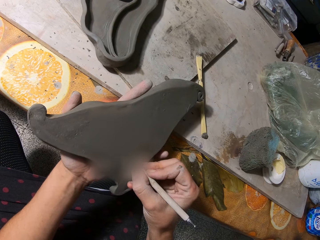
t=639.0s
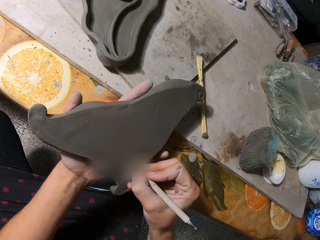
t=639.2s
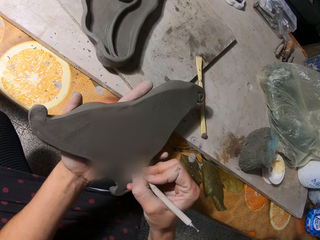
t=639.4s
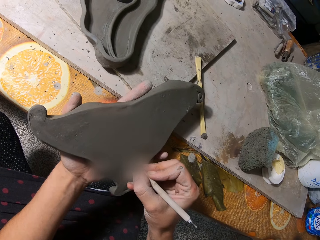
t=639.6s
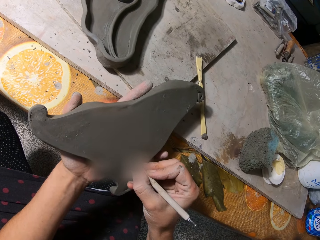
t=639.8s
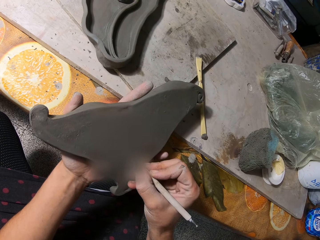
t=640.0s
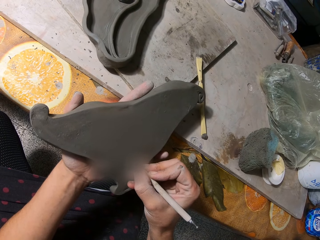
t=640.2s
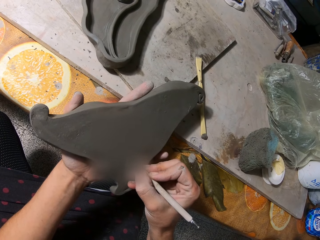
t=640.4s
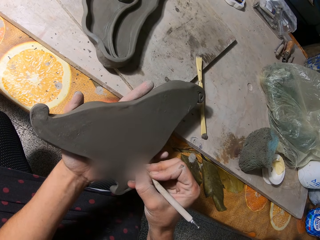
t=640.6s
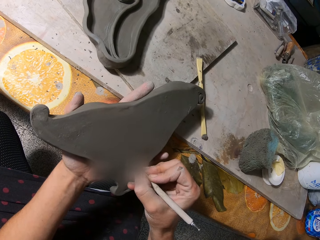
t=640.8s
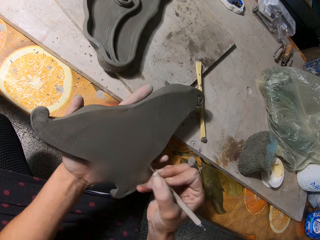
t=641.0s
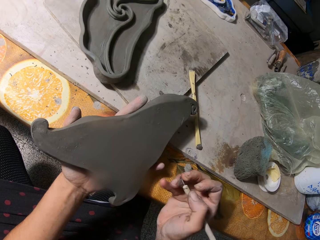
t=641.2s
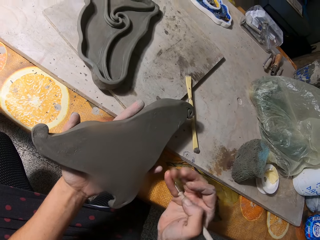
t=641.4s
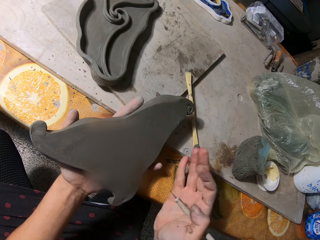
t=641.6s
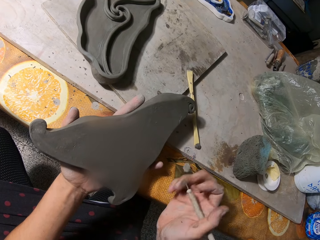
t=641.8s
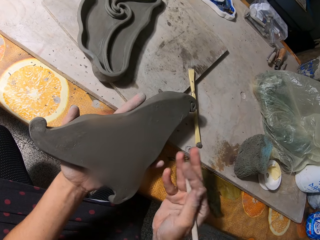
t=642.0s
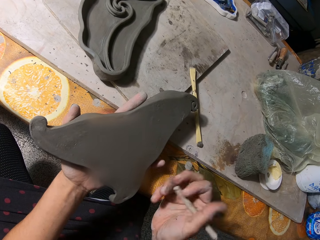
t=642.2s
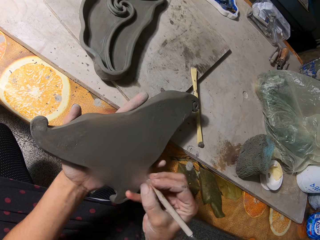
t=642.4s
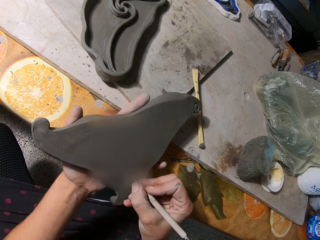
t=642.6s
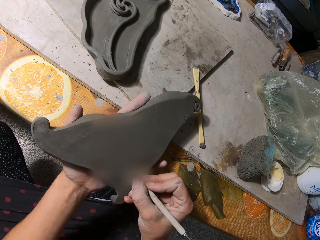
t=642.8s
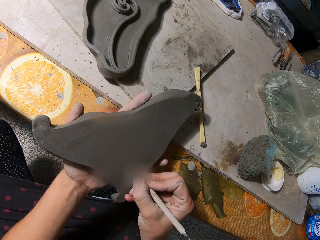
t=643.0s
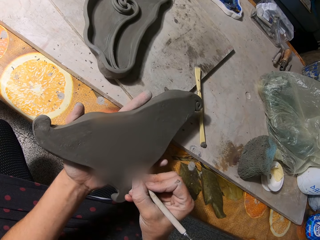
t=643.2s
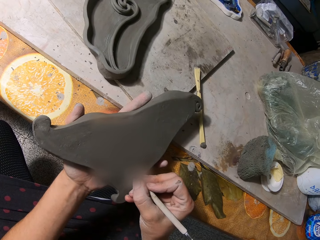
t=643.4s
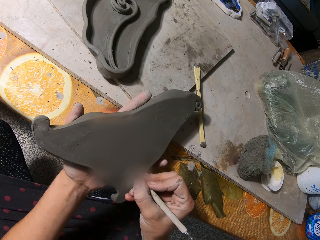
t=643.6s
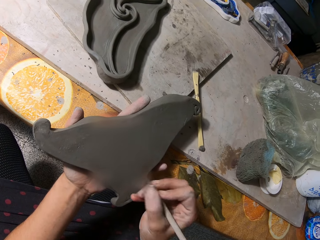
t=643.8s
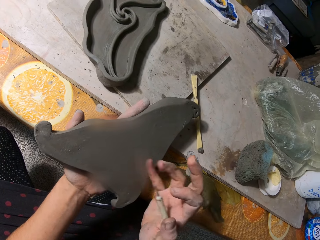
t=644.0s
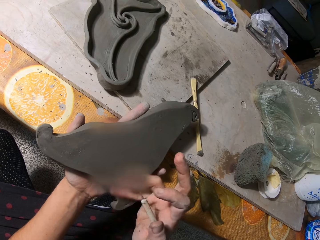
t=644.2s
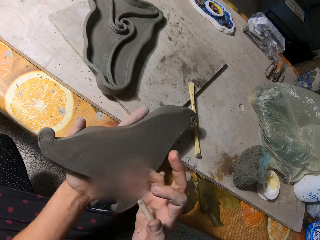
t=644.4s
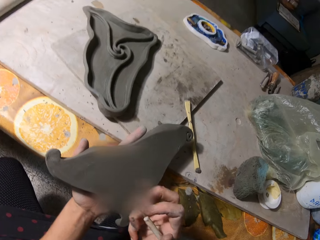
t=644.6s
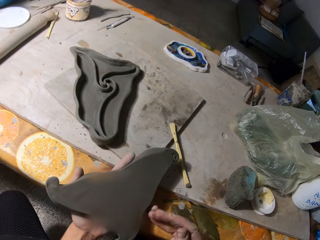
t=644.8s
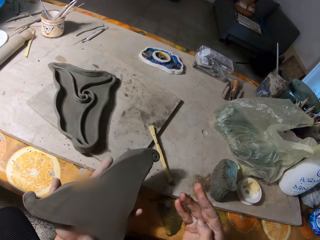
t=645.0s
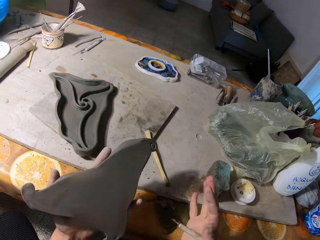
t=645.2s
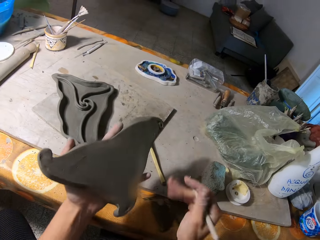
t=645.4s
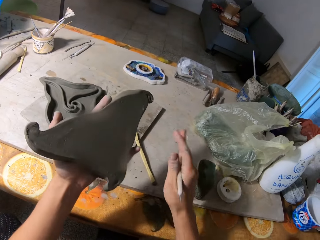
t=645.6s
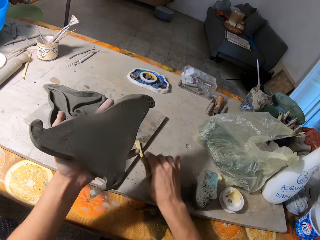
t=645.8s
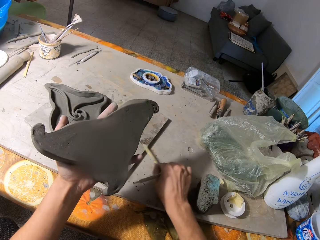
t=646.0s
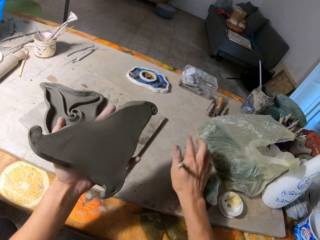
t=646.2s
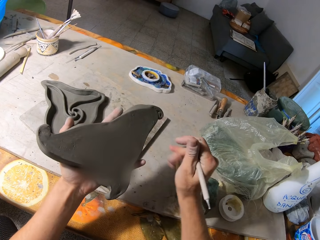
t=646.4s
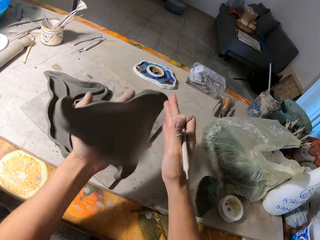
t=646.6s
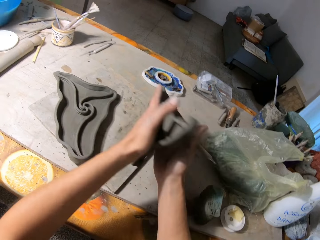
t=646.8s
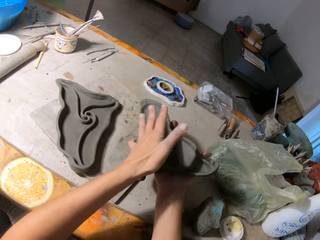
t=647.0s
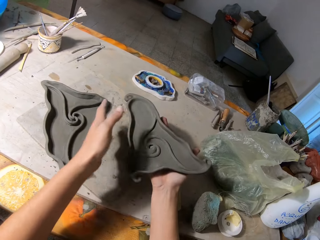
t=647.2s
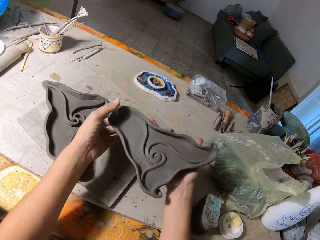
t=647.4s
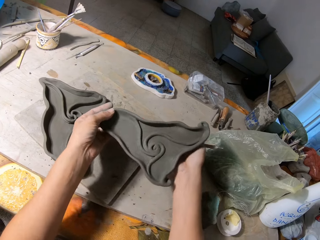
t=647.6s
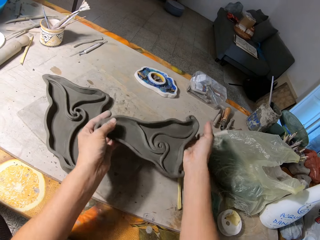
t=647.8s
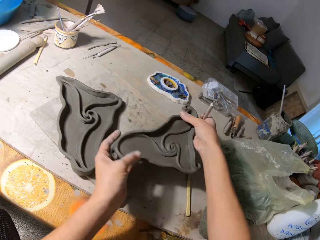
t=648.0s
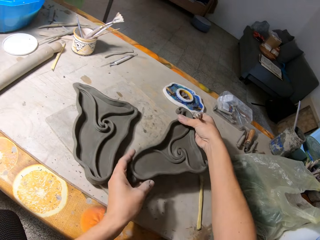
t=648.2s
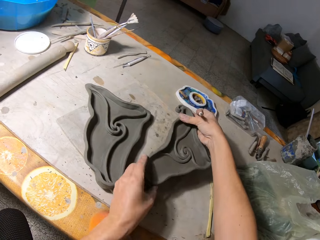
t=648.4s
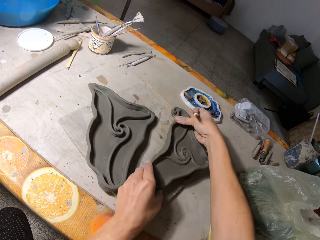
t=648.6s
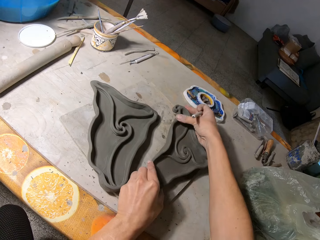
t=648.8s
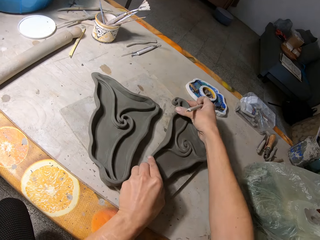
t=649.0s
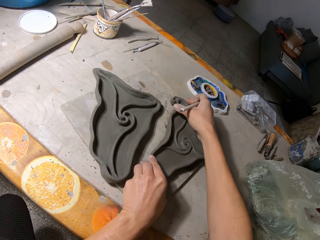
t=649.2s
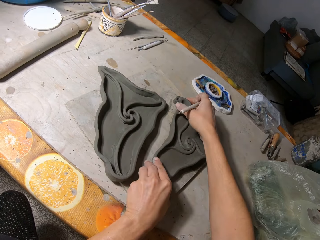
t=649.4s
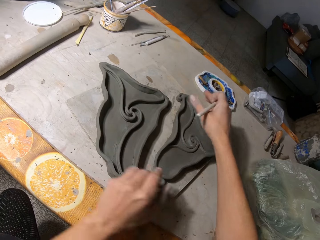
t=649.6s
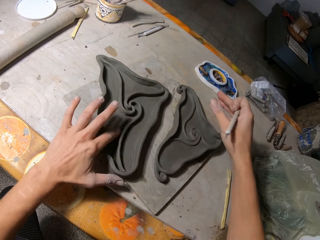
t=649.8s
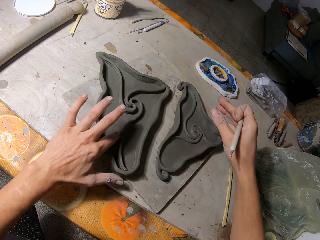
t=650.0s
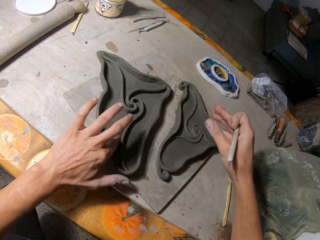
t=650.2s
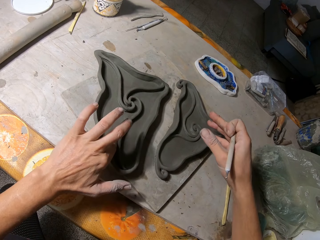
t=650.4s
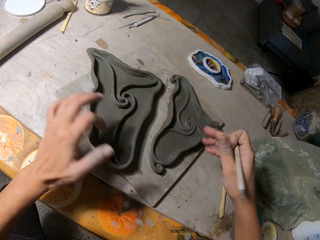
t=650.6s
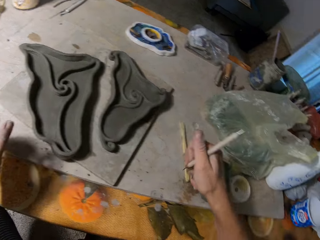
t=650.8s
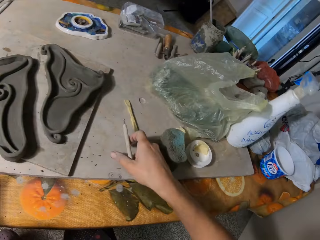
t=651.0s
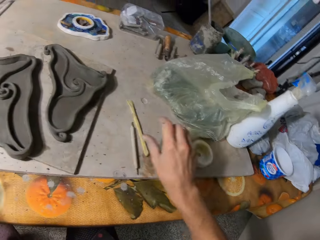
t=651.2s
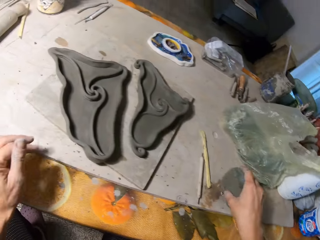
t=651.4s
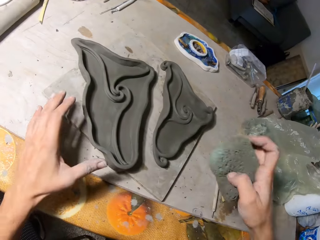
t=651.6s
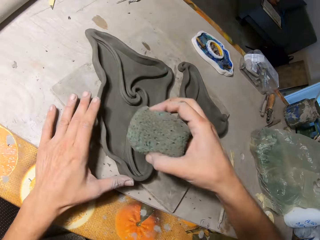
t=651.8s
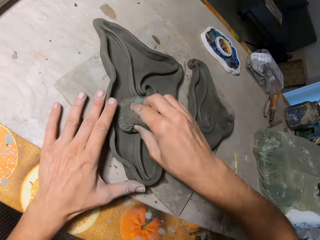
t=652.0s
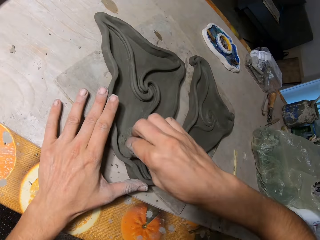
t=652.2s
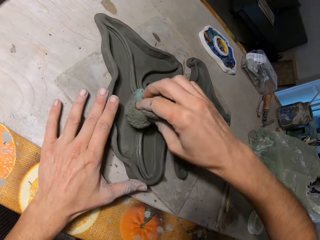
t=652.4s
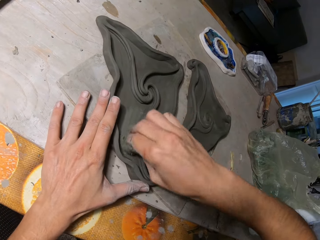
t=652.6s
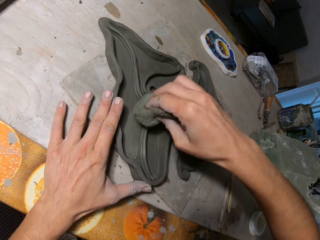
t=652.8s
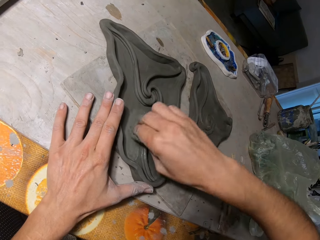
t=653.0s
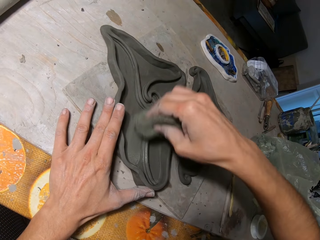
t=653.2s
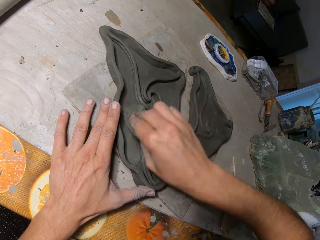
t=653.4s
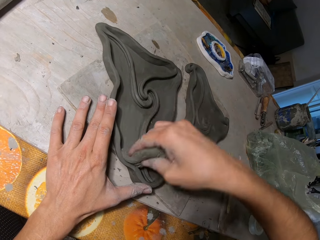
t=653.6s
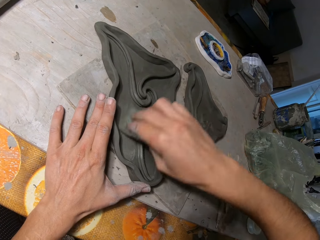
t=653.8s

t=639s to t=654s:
The camera wearer wipes dirt off the molded clay or sculpture with his right hand. He moves a wooden clay knife on the table with his right hand. He passes the molded clay in his left hand to his right hand. He flips the sculpture. He holds the molded clay with both hands and places the molded clay on the table with both hands. He rubs the molded clay with his left hand. He adjusts the sculpture on the table. He drops the potter needle on the table with his right hand. He picks the sponge from the table with his right hand. He holds the molded clay on the table with his left hand. He wipes the molded clay with the sponge in his right hand.

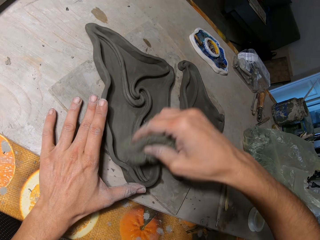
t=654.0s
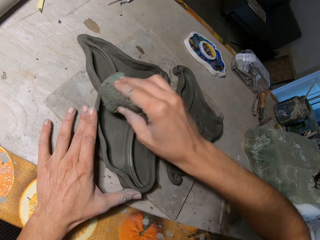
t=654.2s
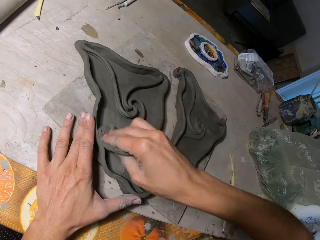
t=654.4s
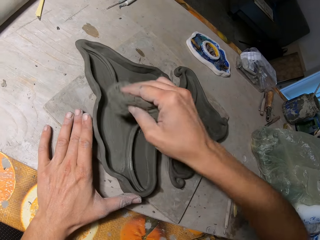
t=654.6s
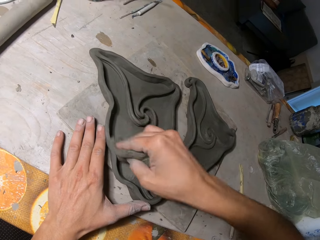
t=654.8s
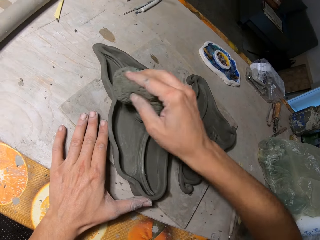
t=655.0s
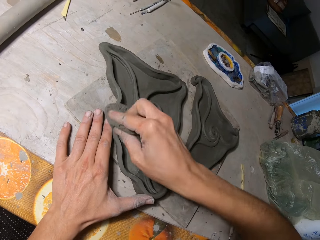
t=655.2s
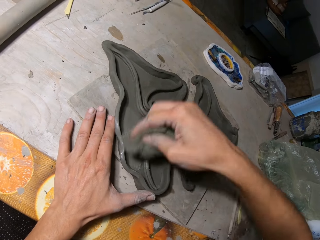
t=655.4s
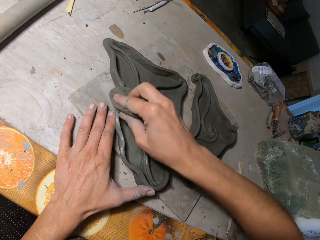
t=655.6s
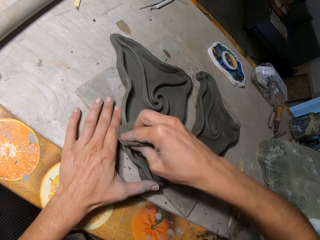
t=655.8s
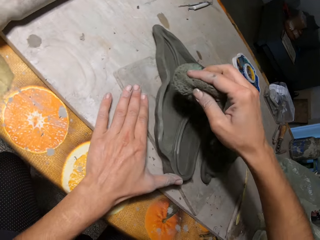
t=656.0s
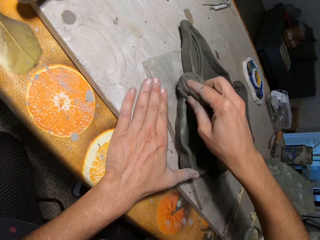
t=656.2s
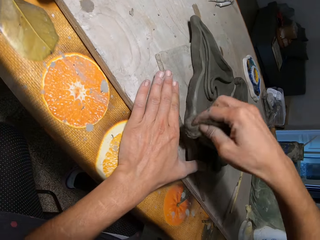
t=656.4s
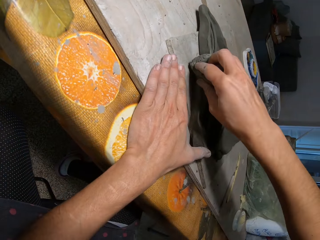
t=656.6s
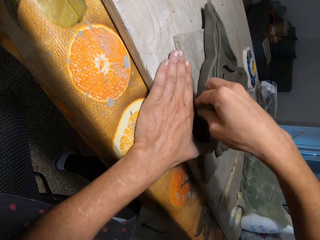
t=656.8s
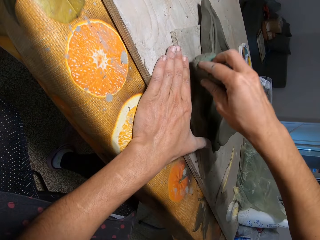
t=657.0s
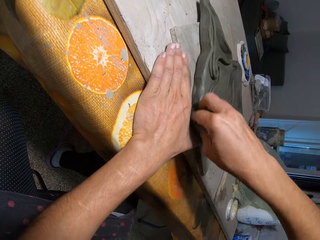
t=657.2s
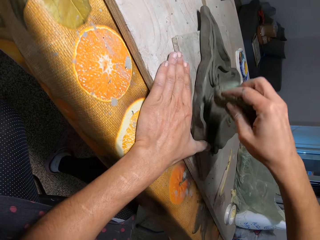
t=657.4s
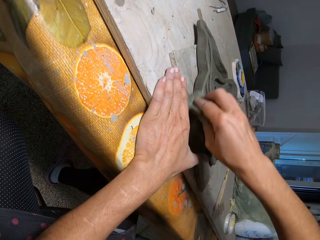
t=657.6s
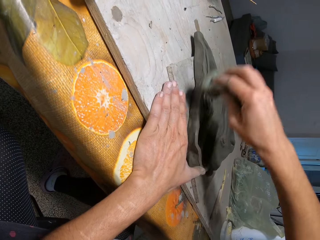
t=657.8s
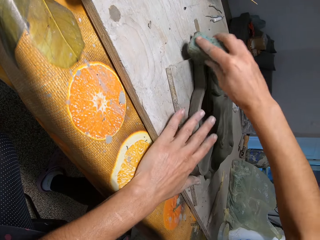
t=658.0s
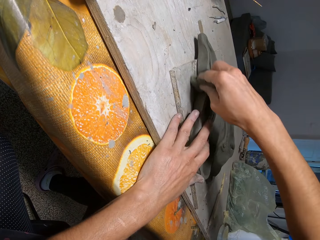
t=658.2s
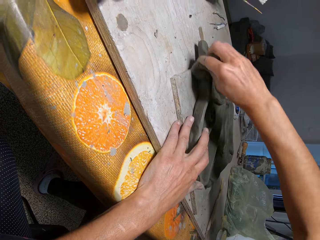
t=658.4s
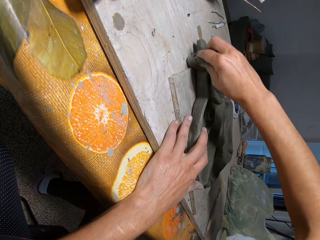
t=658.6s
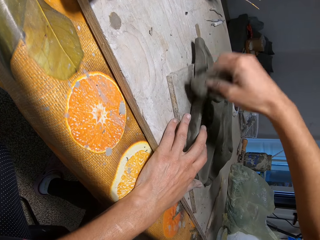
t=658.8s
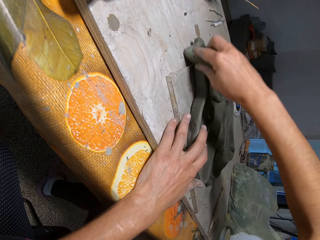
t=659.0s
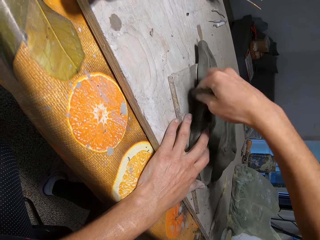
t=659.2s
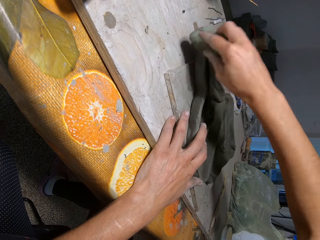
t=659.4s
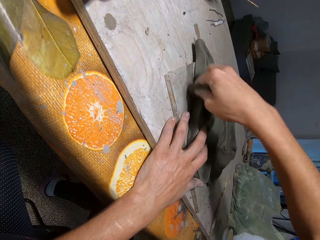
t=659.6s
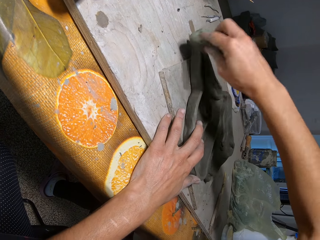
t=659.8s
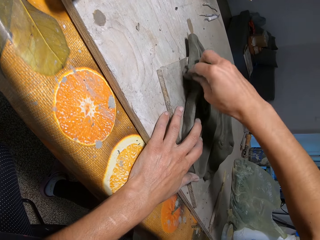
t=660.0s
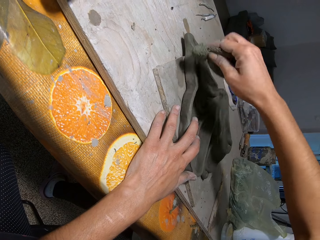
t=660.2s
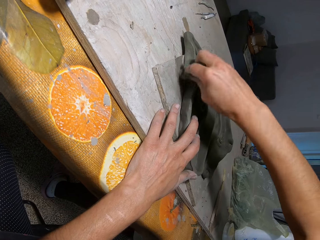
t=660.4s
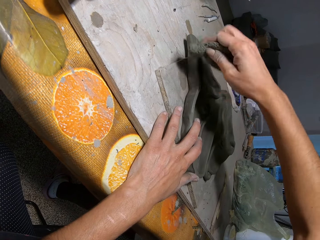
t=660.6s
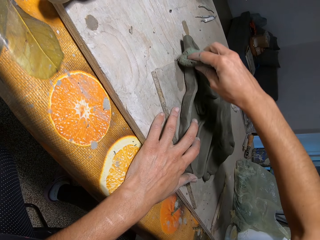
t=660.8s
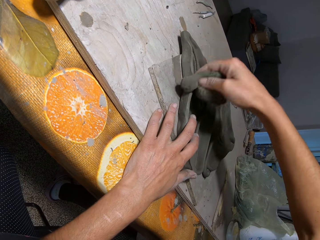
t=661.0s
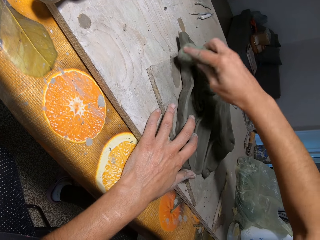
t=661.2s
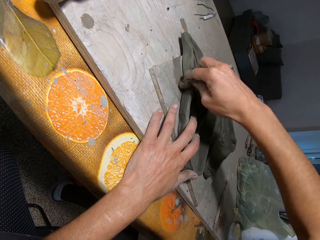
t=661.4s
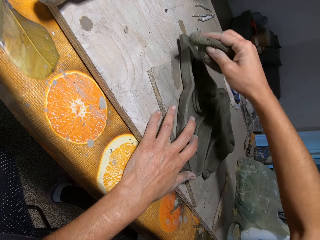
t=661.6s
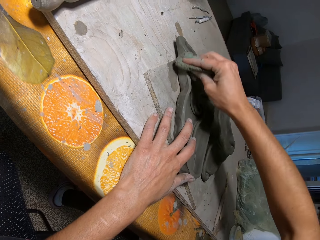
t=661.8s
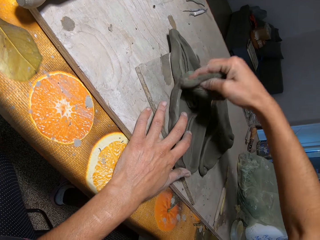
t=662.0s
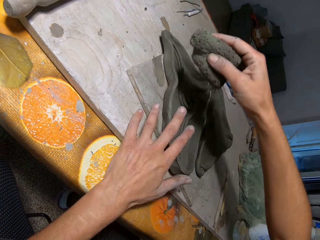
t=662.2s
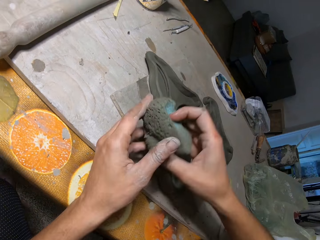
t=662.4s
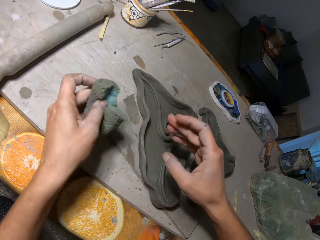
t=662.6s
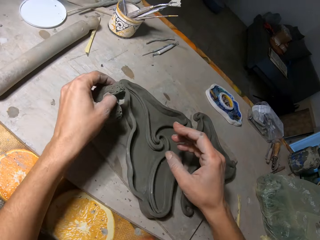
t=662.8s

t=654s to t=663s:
The camera wearer passes the sponge in his right hand to his left hand.
